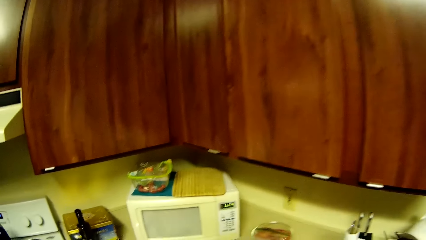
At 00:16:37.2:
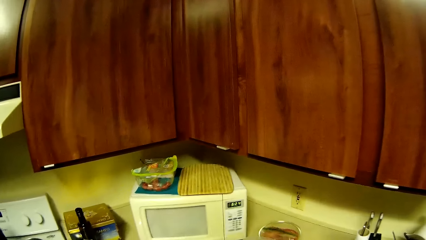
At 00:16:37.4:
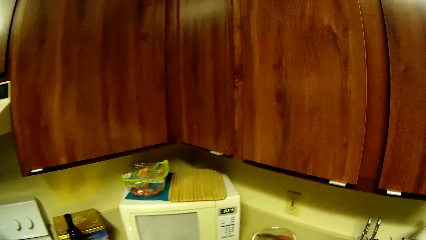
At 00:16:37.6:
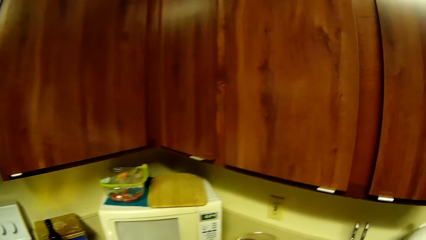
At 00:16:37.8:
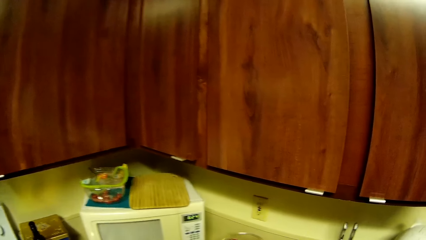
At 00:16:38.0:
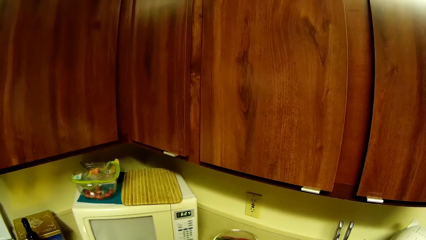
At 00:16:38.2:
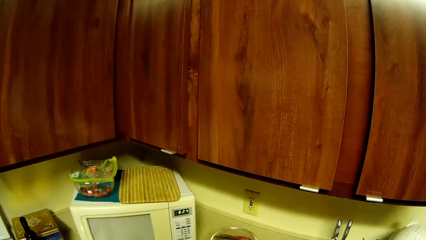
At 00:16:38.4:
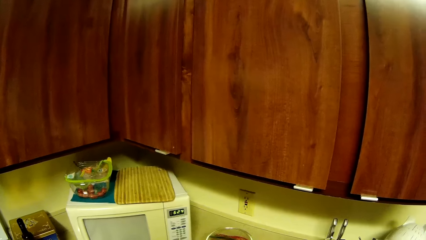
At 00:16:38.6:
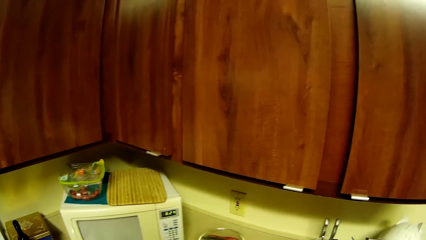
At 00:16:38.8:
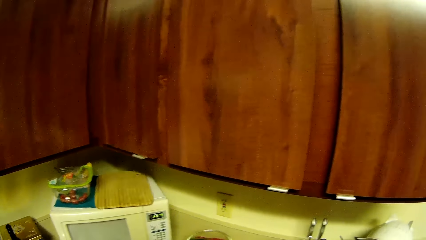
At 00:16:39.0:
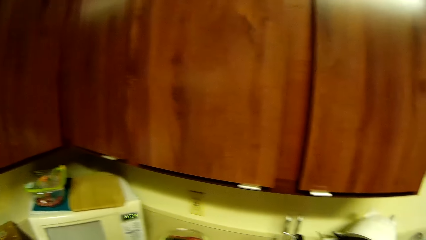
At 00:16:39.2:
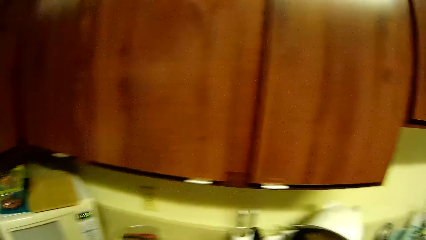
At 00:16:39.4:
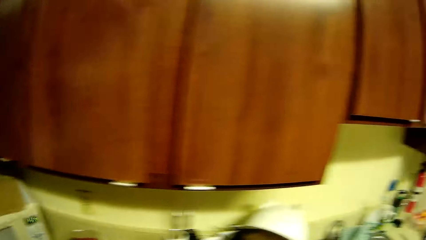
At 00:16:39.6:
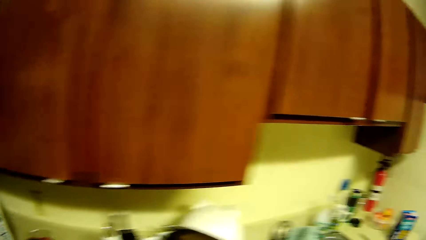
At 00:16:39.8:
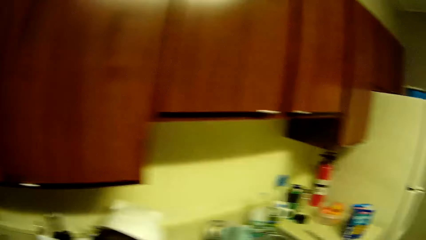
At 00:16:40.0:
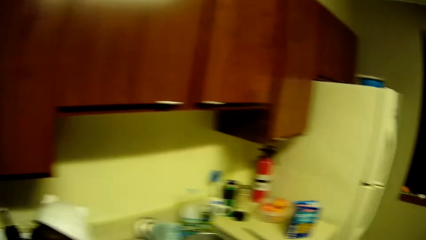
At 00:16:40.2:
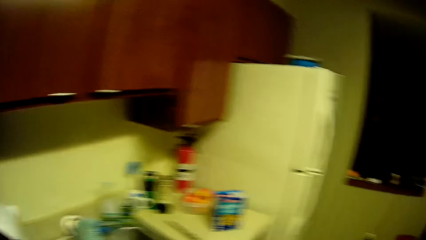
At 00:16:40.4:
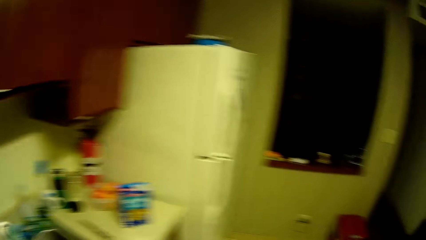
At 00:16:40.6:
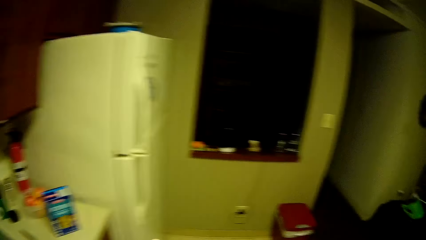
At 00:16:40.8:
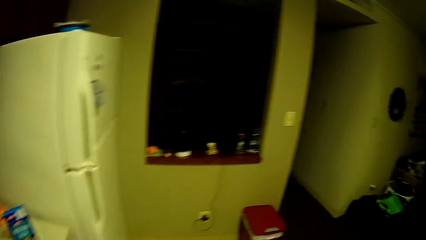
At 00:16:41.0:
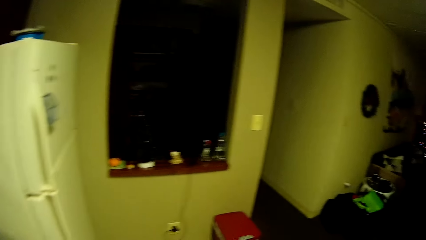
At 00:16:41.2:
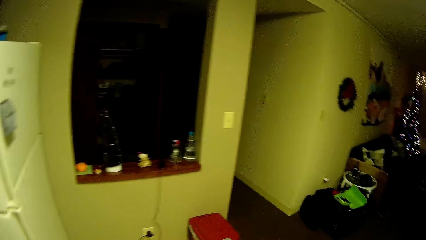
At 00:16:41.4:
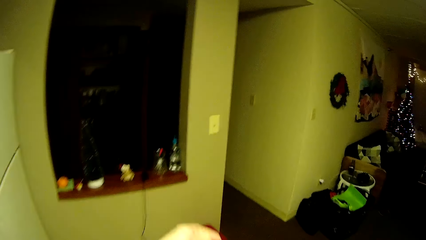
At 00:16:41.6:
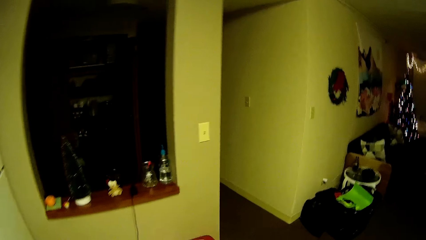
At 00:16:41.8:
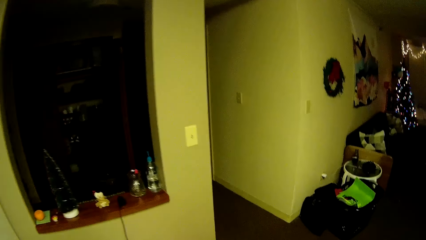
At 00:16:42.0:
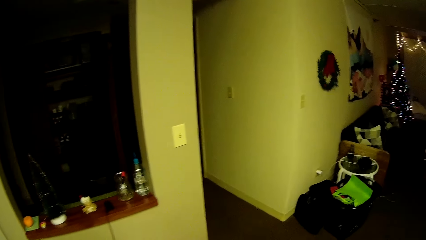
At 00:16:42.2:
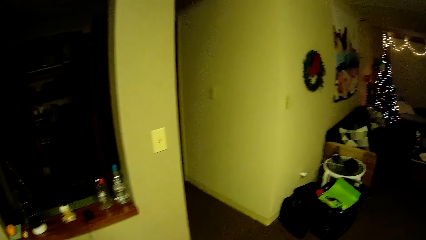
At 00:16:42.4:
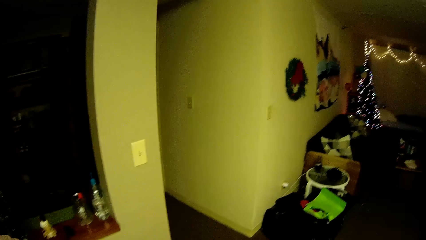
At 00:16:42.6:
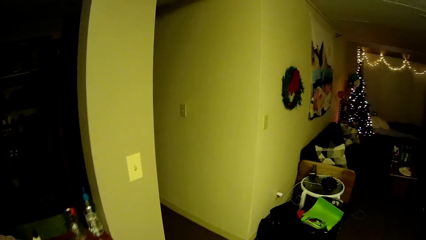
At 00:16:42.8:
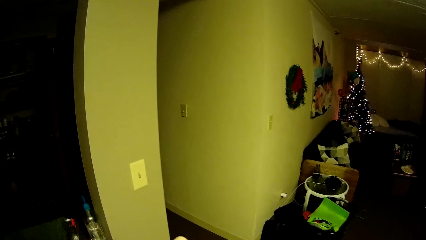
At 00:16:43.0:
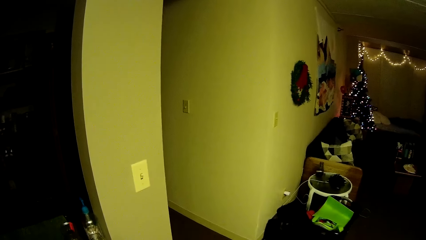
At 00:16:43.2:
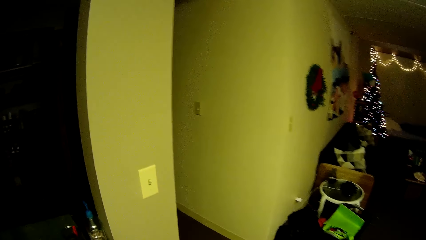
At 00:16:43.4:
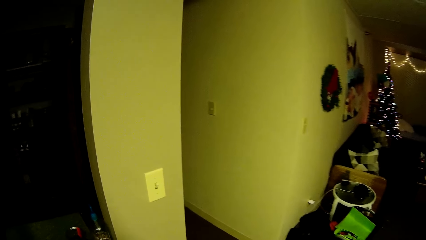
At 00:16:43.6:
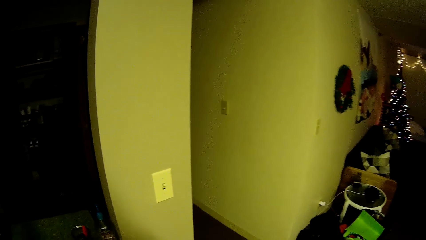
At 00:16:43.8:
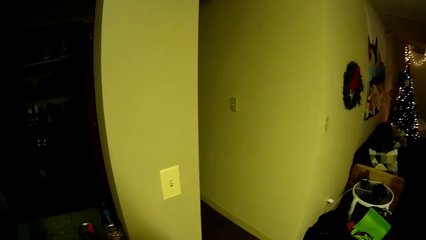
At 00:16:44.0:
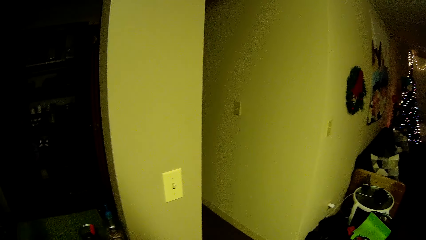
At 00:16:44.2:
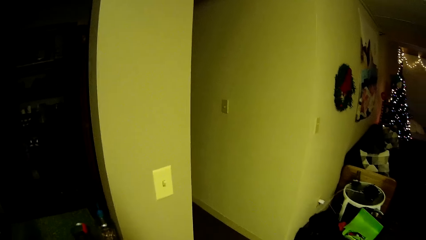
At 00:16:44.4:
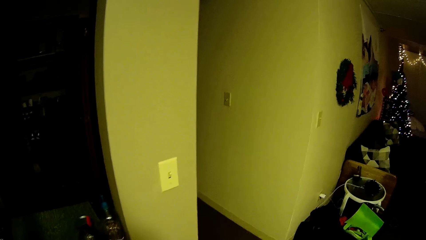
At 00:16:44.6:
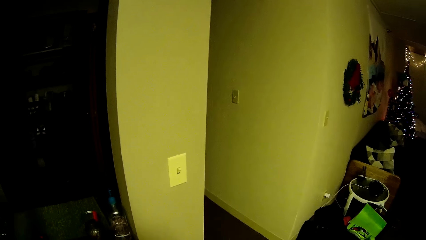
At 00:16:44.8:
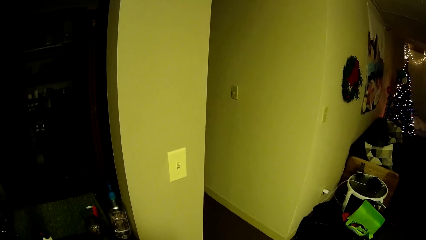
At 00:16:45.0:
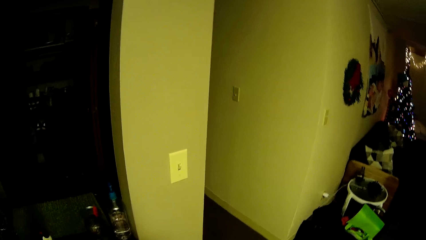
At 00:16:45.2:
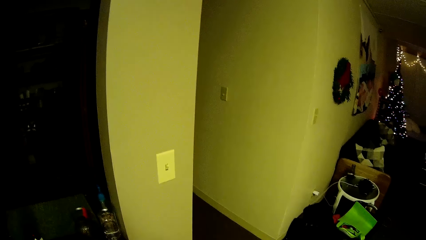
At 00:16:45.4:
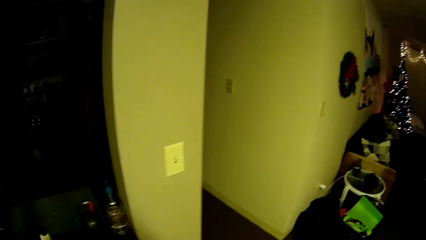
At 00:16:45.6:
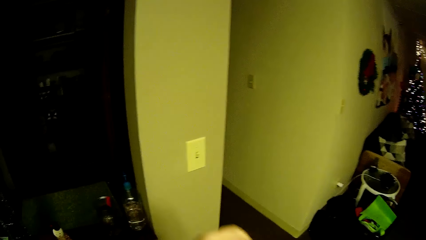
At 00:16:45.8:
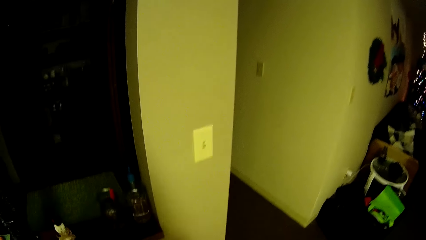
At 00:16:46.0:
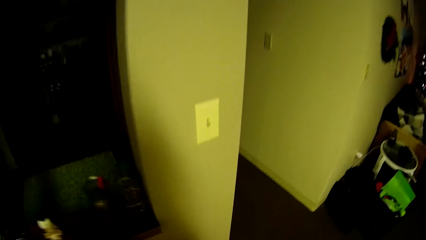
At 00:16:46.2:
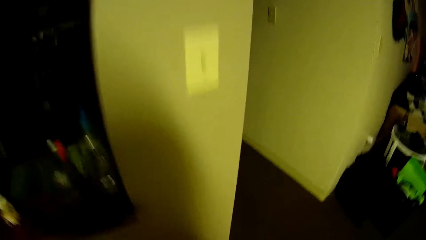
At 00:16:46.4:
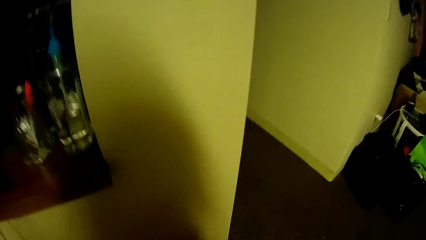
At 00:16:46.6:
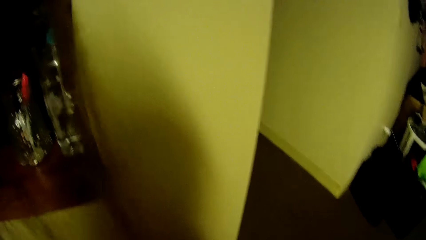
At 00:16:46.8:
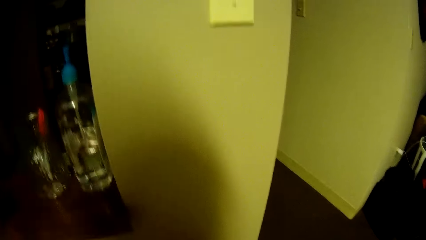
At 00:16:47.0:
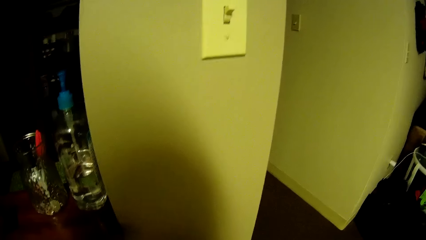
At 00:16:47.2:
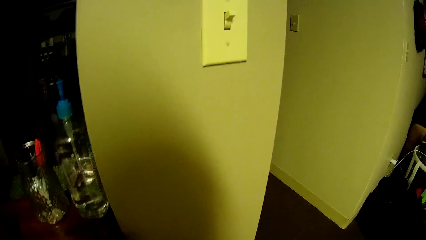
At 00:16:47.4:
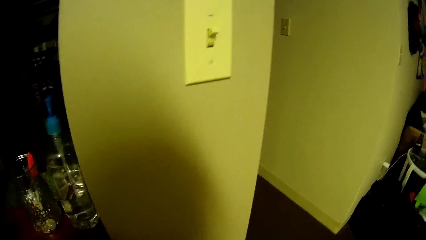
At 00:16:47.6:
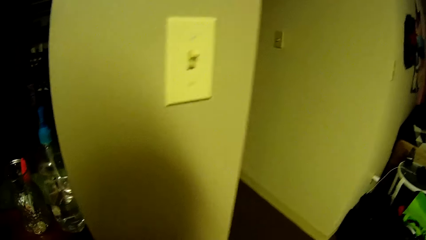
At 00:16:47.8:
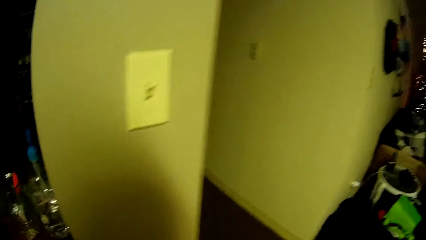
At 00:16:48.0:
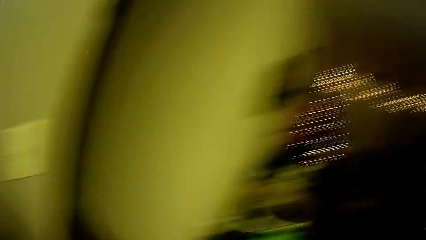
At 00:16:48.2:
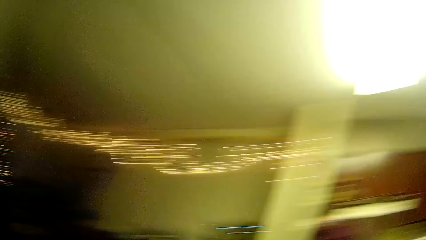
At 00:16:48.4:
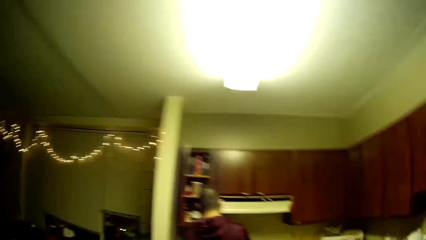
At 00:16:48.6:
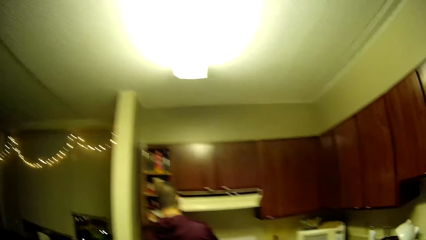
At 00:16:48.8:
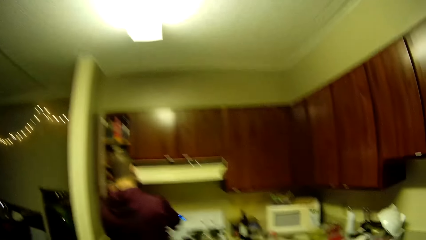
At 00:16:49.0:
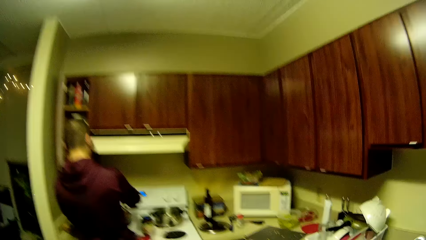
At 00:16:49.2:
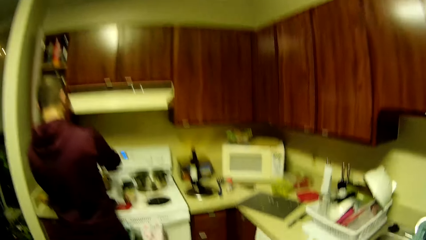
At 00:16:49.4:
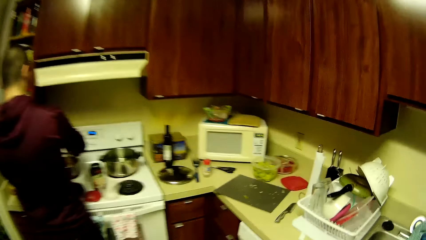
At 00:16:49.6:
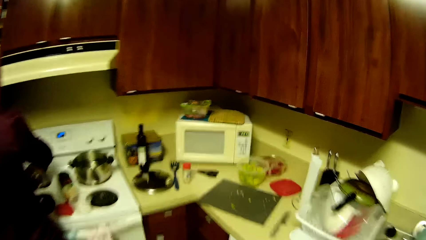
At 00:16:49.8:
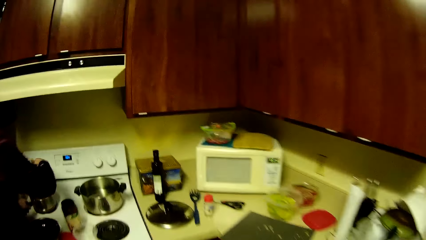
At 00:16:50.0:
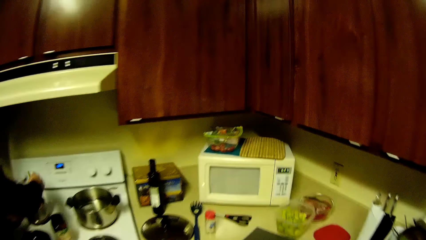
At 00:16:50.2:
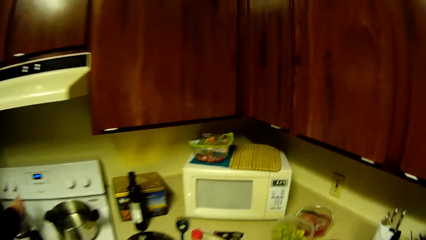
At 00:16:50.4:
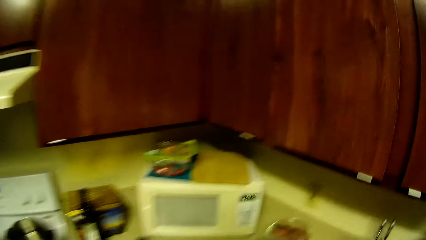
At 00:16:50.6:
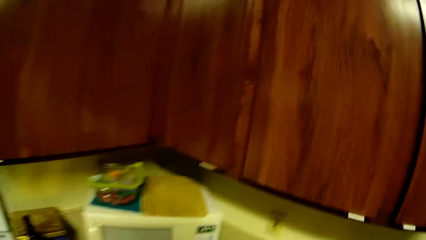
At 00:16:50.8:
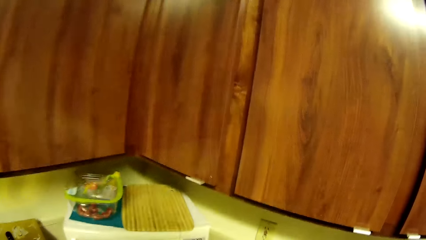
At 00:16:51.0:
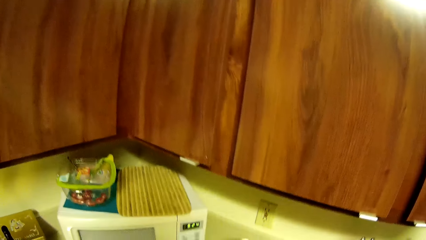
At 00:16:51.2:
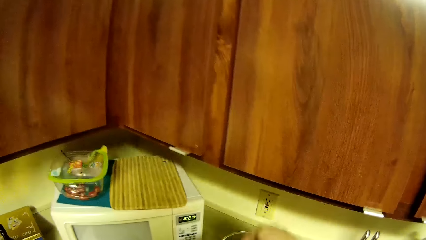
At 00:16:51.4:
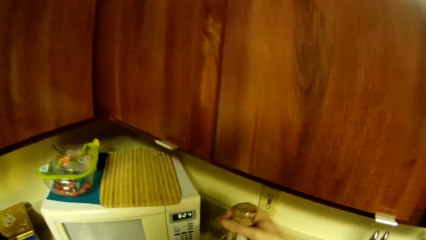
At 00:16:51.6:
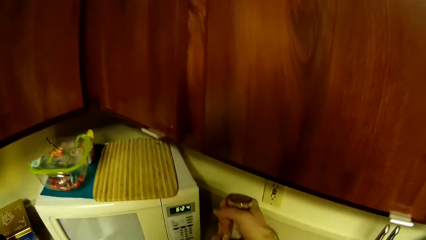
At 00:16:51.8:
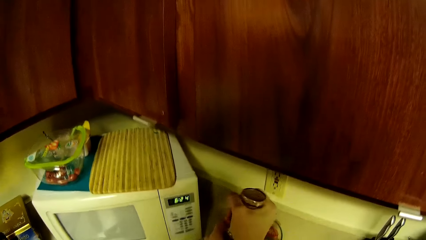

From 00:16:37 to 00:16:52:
The camera wearer adds something to the food. They walk on.
